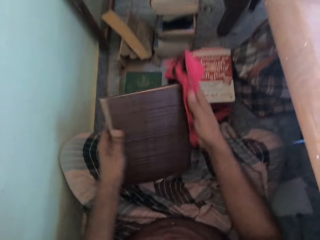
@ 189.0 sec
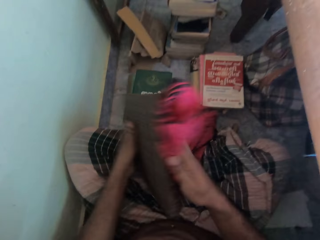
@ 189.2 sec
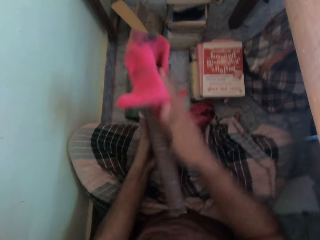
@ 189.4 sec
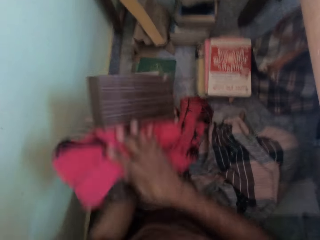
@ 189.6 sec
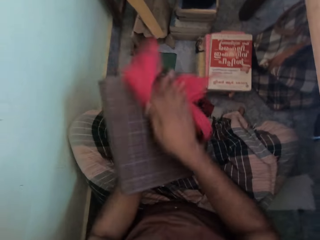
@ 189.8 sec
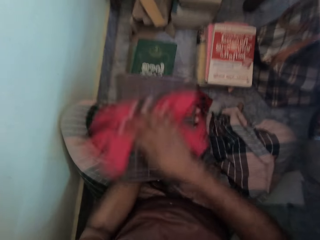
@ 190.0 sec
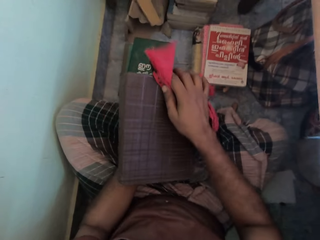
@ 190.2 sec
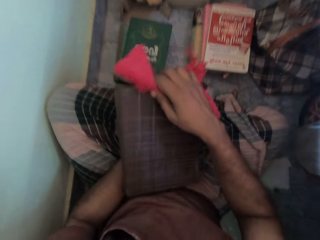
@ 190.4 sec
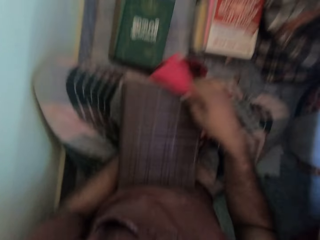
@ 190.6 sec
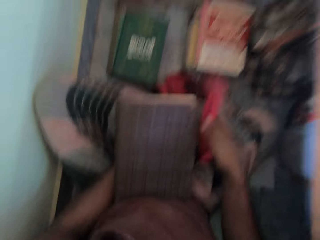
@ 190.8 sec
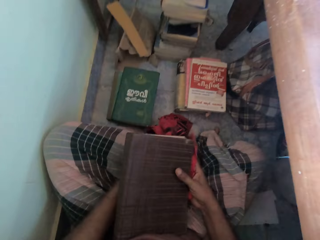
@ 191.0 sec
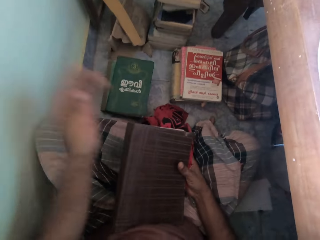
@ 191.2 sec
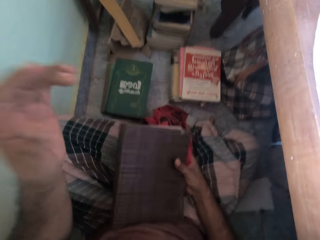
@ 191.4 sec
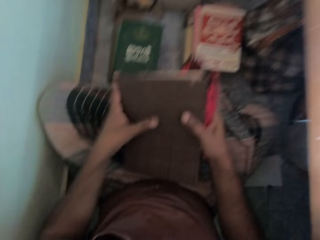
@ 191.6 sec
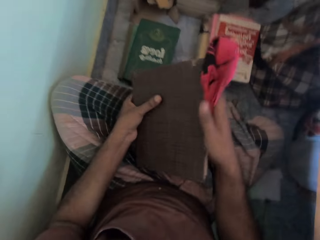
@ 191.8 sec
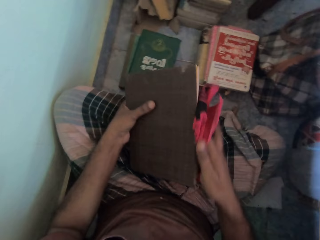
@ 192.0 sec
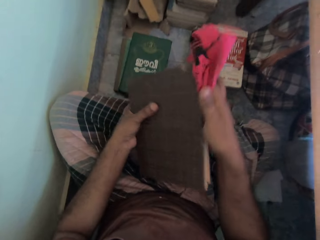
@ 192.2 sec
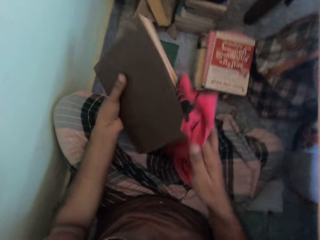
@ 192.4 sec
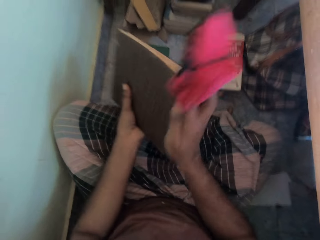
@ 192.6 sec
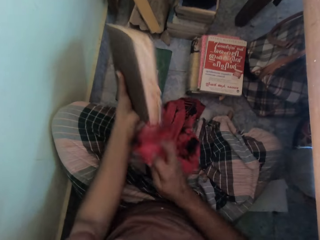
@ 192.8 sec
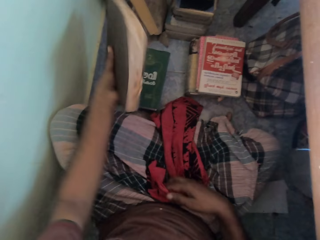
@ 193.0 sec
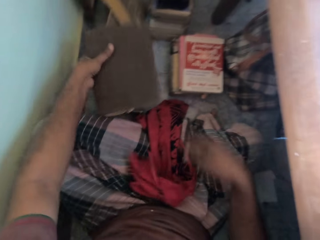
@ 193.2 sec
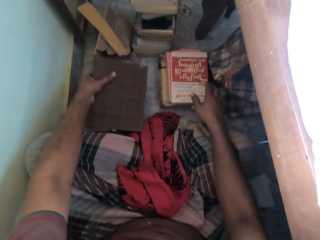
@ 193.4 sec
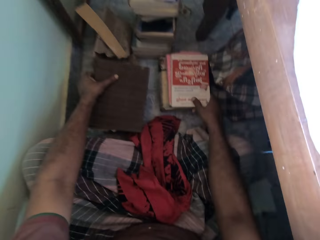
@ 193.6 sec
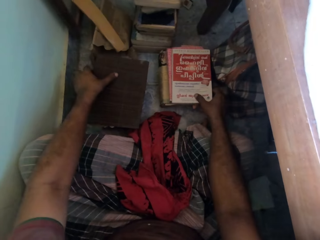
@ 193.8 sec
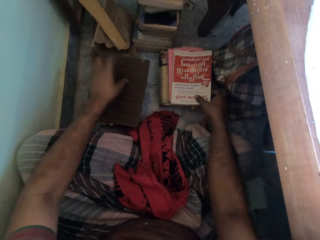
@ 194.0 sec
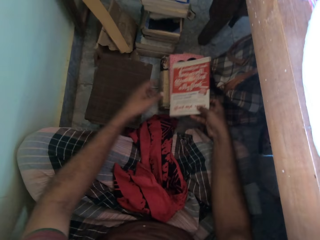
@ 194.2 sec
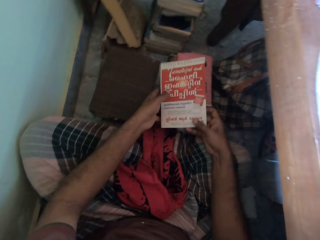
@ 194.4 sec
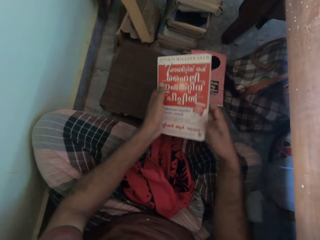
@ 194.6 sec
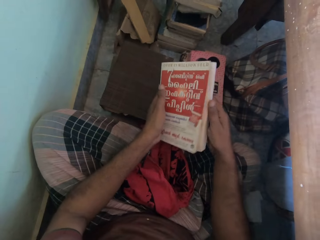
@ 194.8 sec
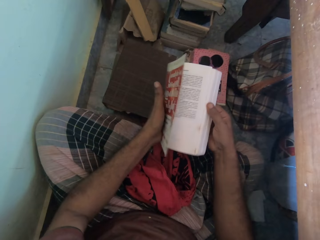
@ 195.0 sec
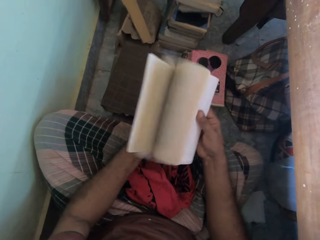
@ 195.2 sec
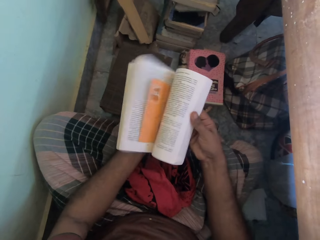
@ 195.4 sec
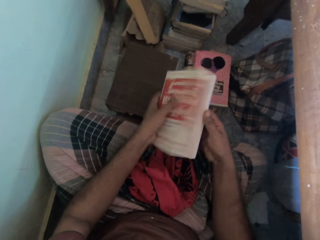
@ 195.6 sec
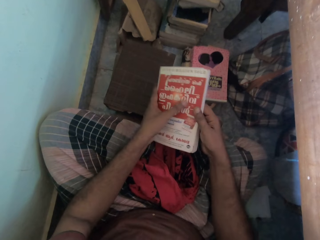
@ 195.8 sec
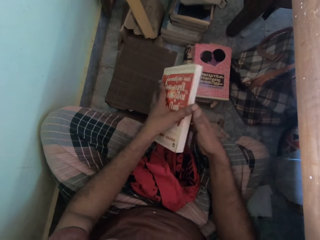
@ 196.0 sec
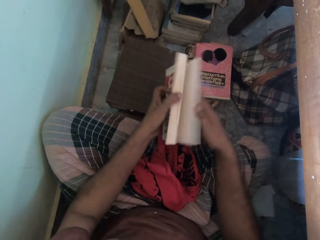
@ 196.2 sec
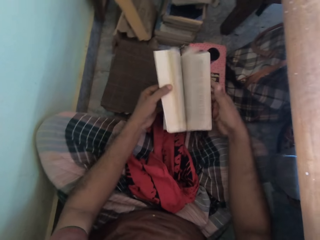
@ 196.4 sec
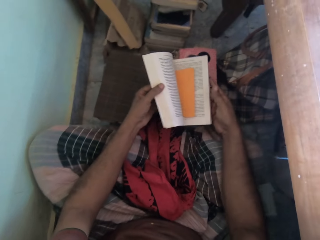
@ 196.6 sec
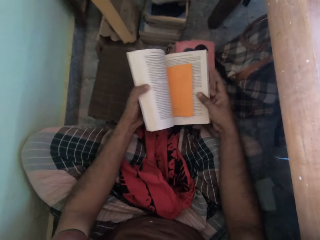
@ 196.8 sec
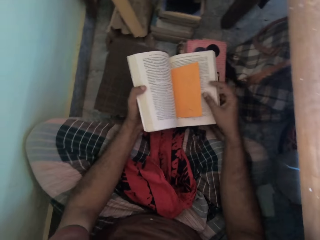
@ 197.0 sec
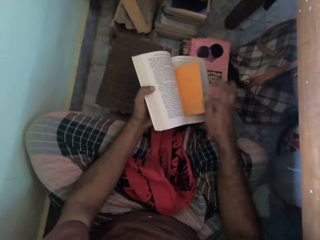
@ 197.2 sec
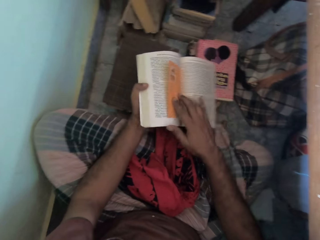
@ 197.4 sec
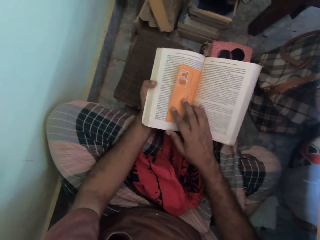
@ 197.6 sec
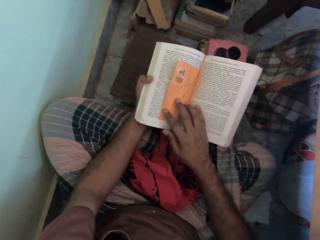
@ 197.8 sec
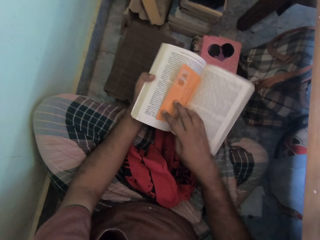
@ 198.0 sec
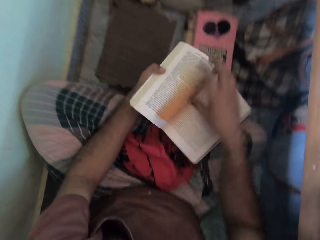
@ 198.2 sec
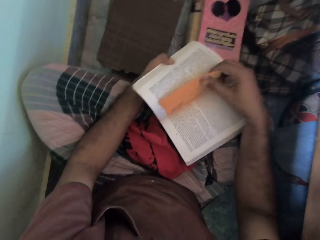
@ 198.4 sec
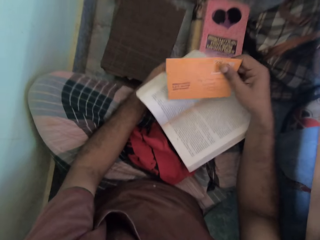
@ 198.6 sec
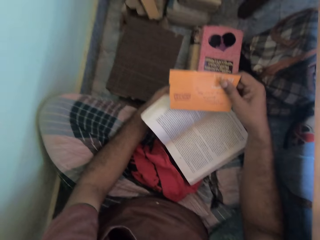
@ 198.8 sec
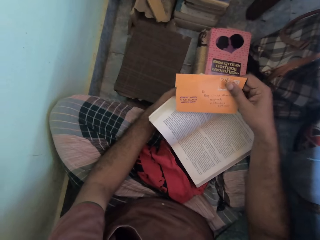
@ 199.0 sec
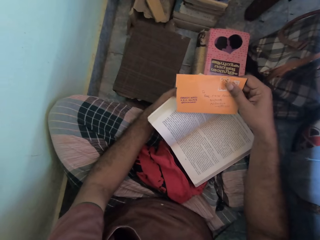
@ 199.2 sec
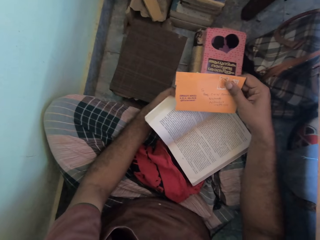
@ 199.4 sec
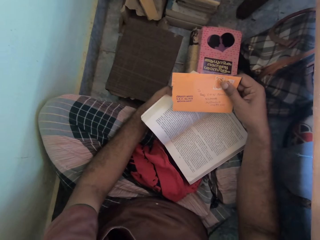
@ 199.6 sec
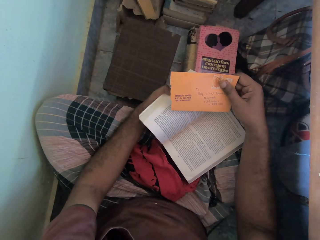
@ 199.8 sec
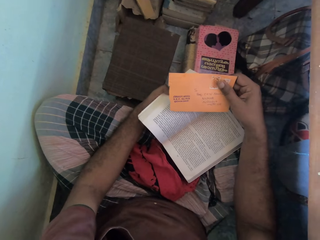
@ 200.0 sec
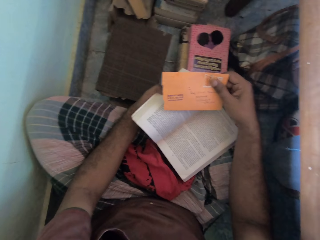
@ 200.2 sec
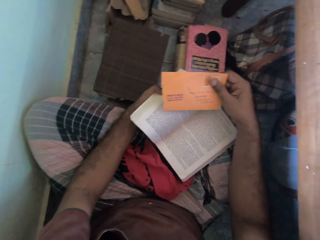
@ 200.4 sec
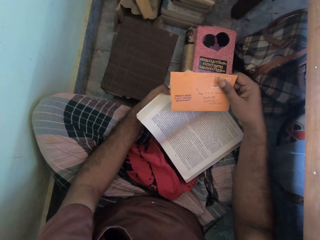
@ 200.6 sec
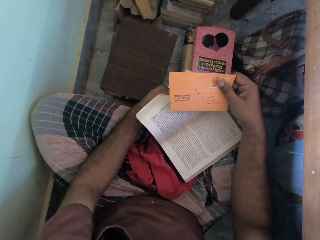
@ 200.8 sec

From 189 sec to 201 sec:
The camera wearer holds the book with his right hand. He passes the book in his right hand to his left hand. He rubs the cloth in his right hand on the book in his left hand. He drops the cloth on his lap with his right hand. He drops the book on the pile of books on the floor with his left hand. He picks up the book from the pile of books on the floor with his right hand. He holds the book with both hands. He flips through the pages of the book with both hands. He touches an envelope in the book with his right hand. He reads the envelope in the book. He picks up the envelope from the book with his right hand.

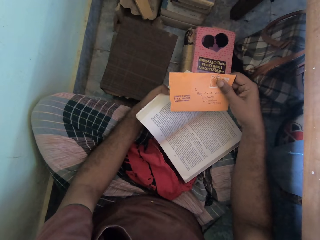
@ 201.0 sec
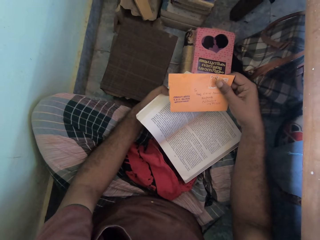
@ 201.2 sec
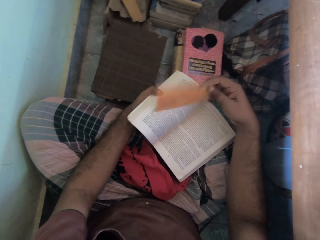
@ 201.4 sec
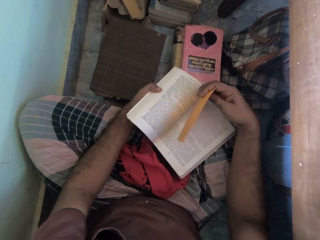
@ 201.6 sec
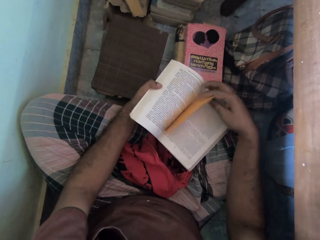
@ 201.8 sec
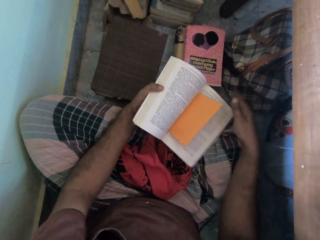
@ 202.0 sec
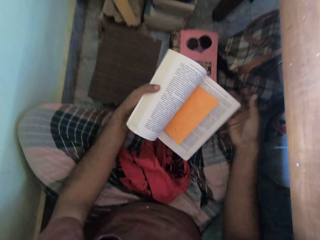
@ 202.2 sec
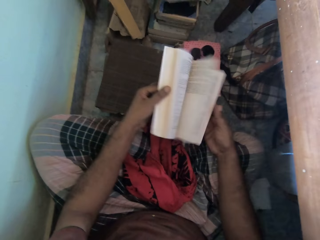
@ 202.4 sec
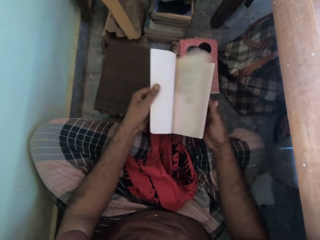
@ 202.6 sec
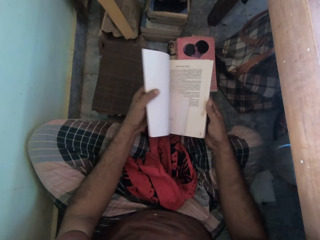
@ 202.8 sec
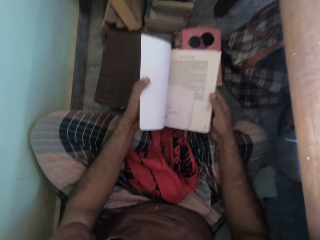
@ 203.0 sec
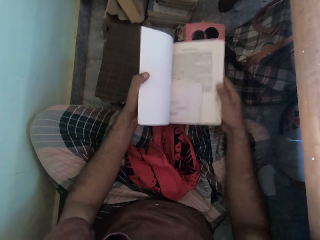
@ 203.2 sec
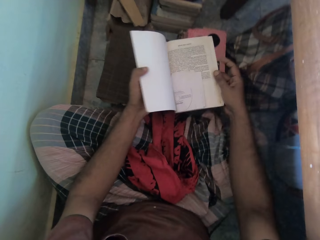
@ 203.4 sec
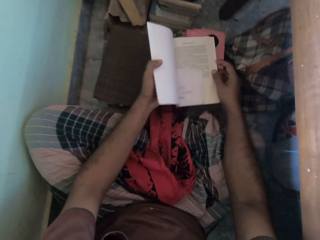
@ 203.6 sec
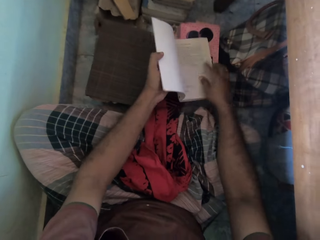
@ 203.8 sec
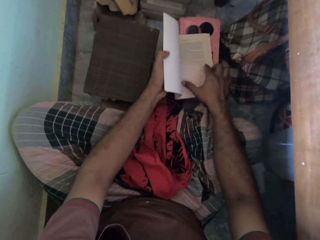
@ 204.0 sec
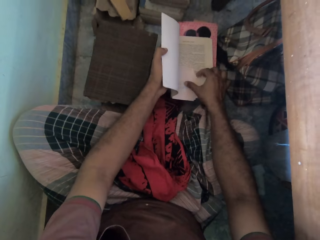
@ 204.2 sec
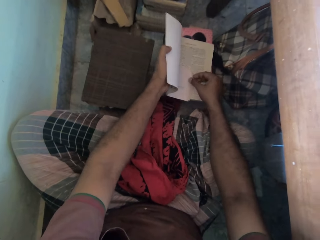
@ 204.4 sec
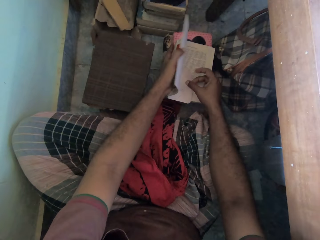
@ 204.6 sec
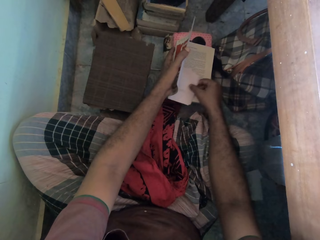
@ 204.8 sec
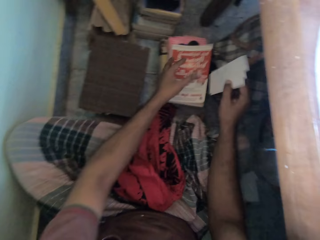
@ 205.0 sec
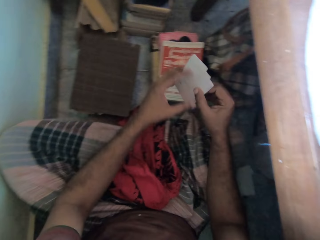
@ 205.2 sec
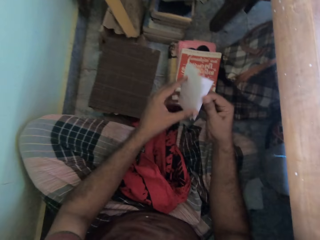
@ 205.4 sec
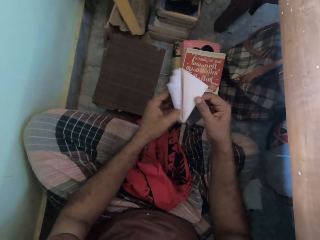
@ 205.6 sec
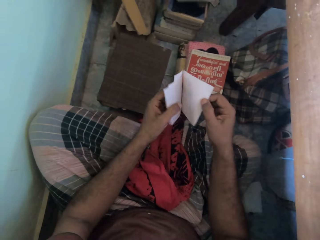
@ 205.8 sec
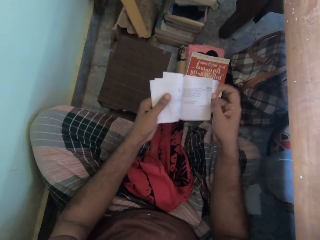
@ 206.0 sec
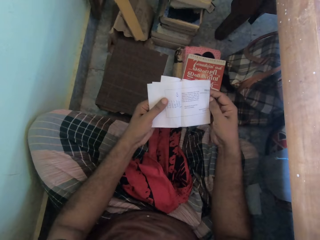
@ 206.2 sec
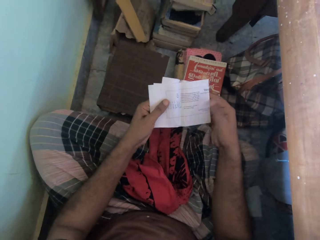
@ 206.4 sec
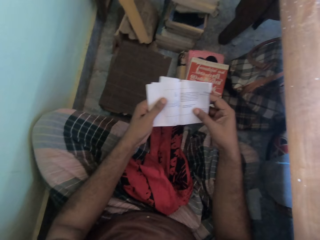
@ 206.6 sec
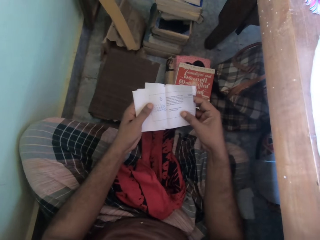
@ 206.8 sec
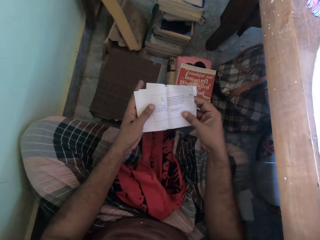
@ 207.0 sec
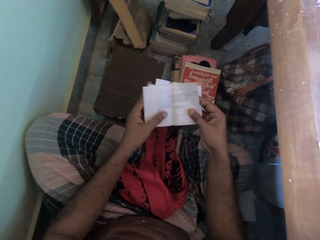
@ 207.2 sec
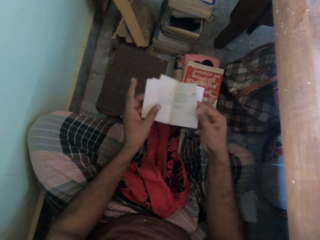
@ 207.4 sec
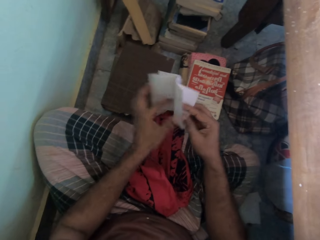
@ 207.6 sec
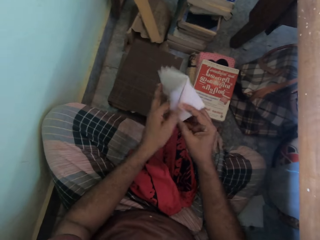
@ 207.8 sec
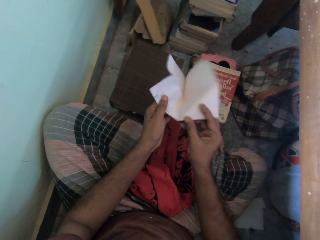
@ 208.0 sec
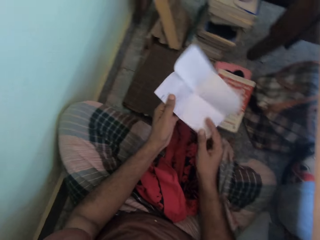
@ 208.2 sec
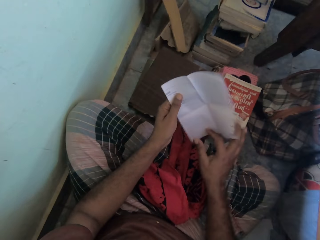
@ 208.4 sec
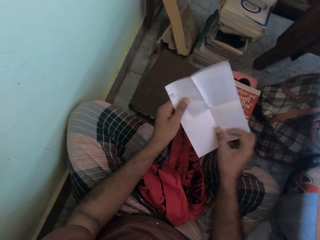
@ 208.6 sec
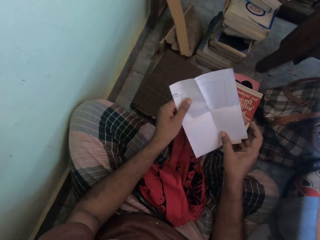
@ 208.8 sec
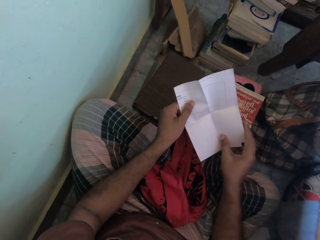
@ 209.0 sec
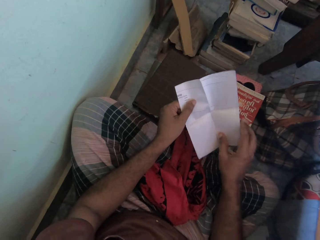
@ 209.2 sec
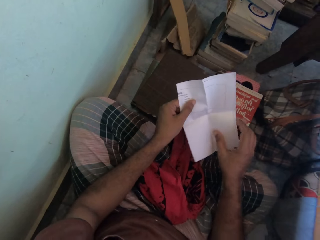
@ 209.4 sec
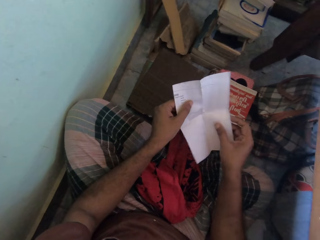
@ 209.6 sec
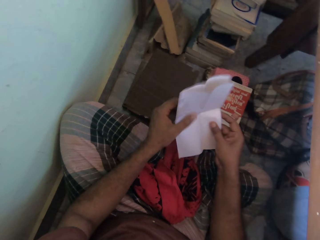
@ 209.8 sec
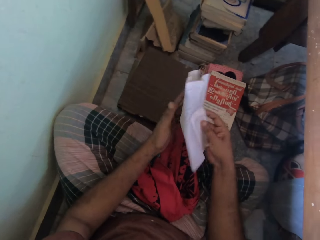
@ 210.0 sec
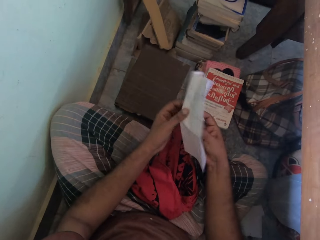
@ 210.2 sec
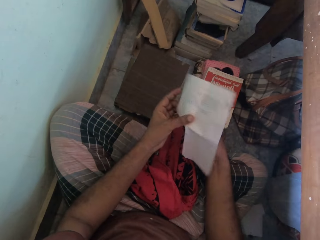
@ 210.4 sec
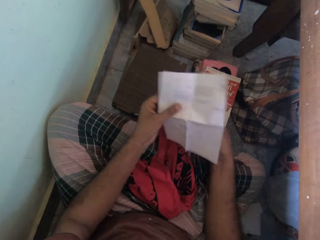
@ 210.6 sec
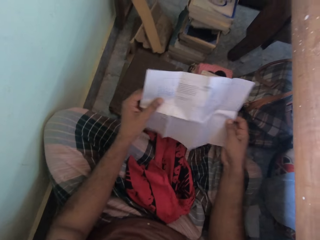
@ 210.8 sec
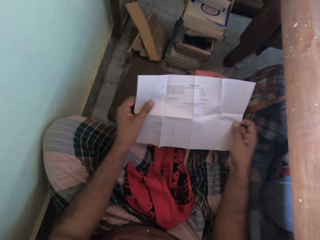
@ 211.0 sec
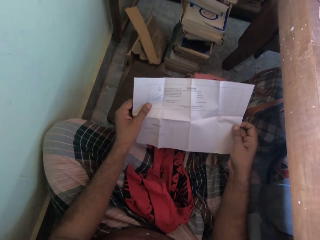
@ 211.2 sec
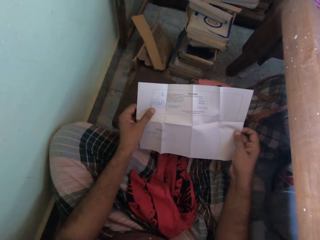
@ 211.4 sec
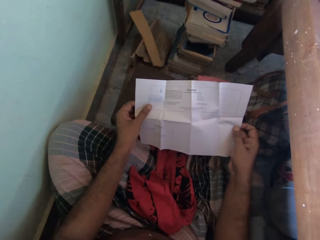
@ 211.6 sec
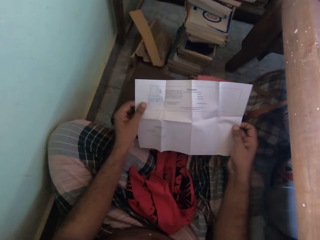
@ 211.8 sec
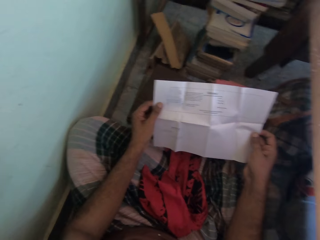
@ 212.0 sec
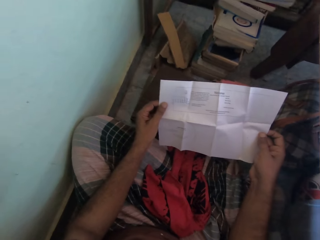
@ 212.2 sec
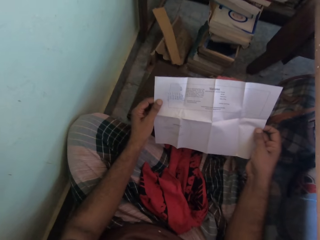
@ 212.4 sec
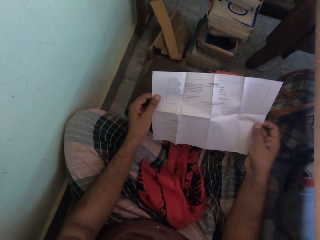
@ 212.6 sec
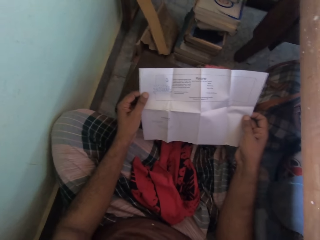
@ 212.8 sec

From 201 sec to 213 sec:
The camera wearer drops the envelope in the book with his left hand. He flips through the pages of the book with both hands. He drops the book on the pile of books on the floor with both hands. He picks up a piece of paper from the book with his right hand. He closes the book on the pile of books on the floor with his left hand. He holds the paper with both hands. He unfolds the paper with both hands.
